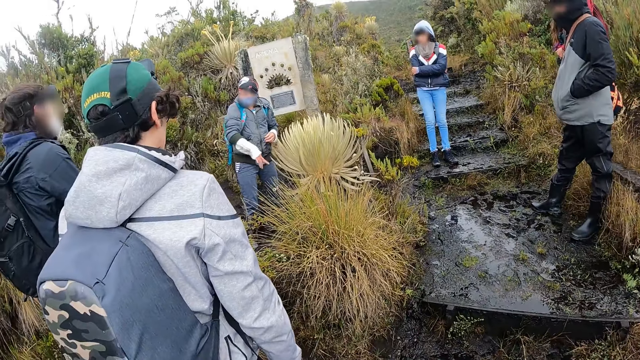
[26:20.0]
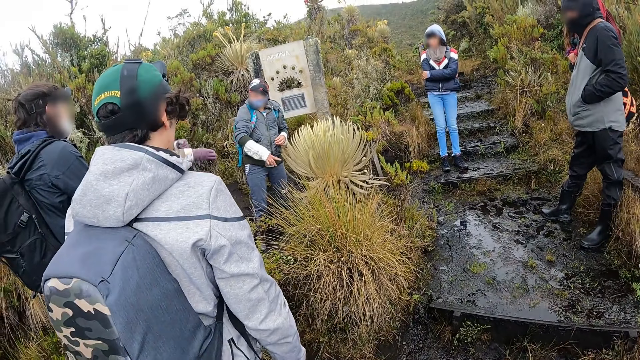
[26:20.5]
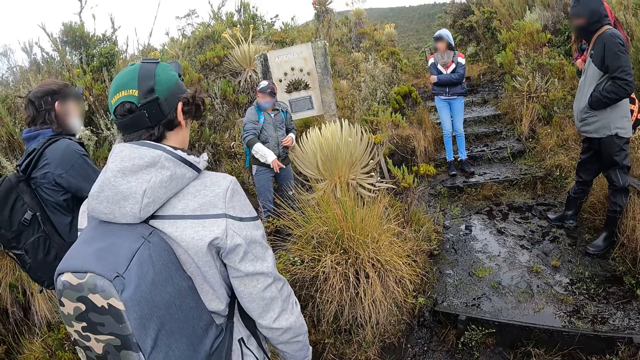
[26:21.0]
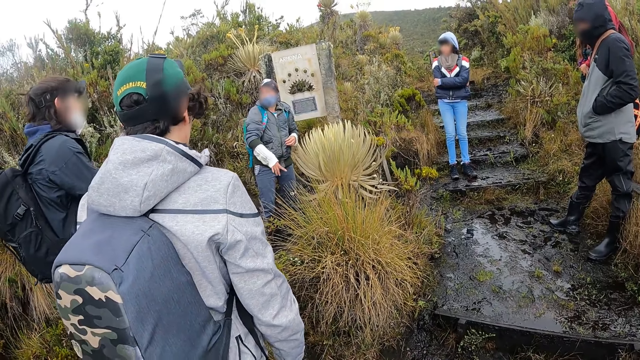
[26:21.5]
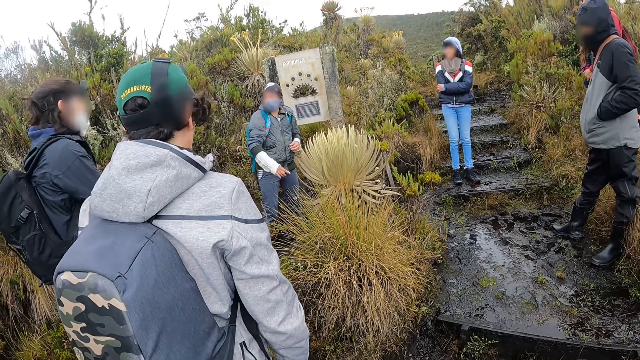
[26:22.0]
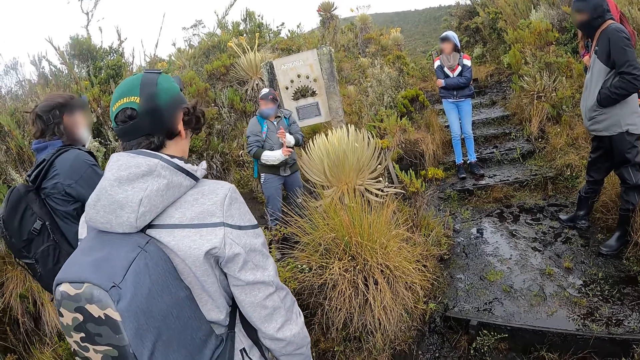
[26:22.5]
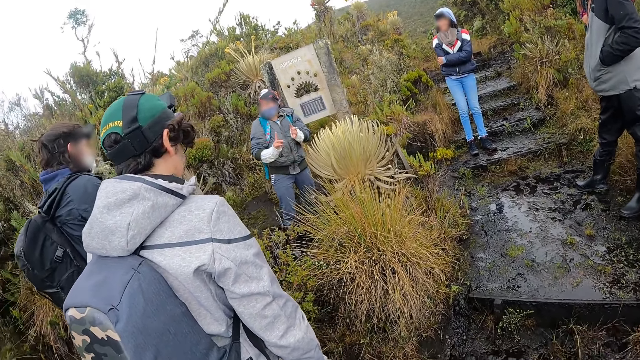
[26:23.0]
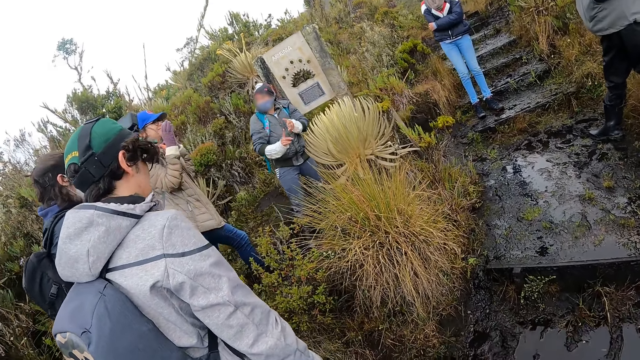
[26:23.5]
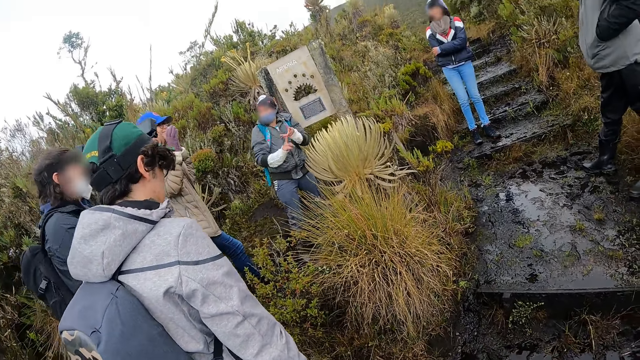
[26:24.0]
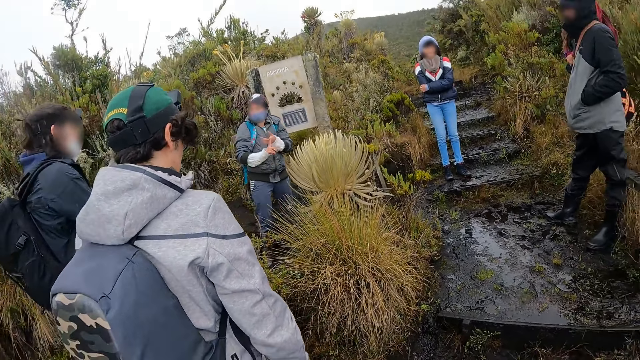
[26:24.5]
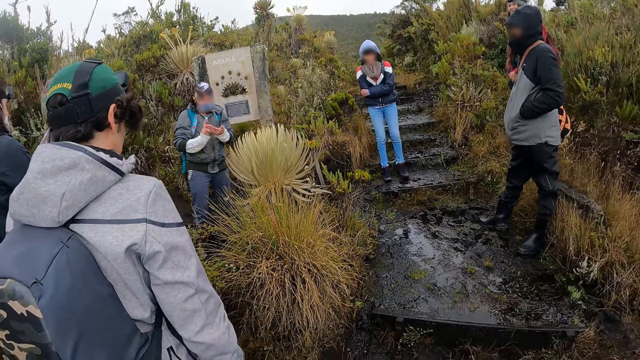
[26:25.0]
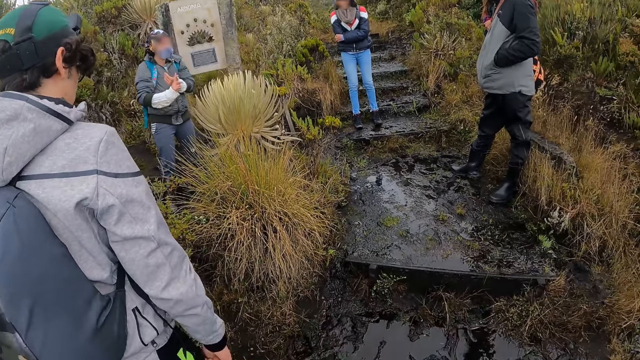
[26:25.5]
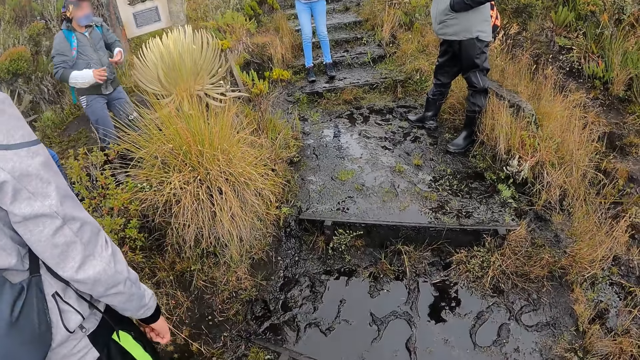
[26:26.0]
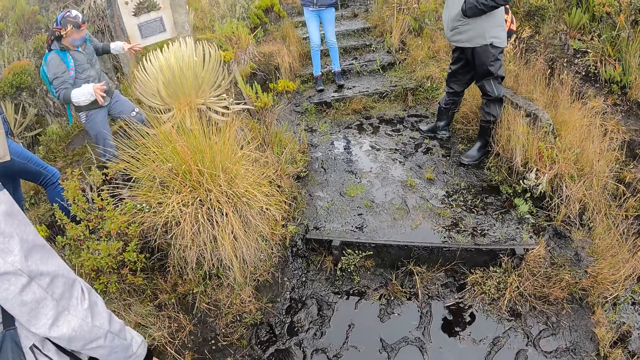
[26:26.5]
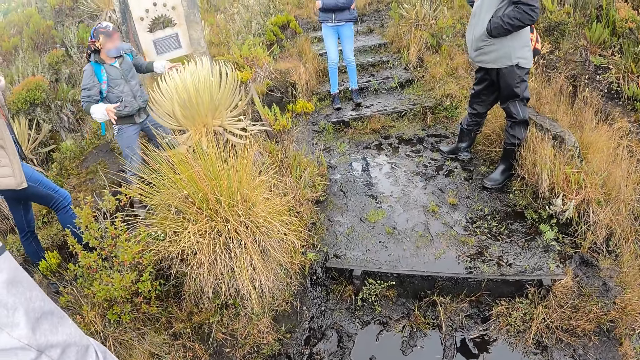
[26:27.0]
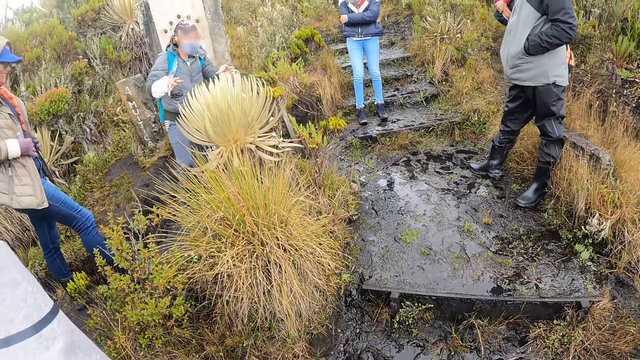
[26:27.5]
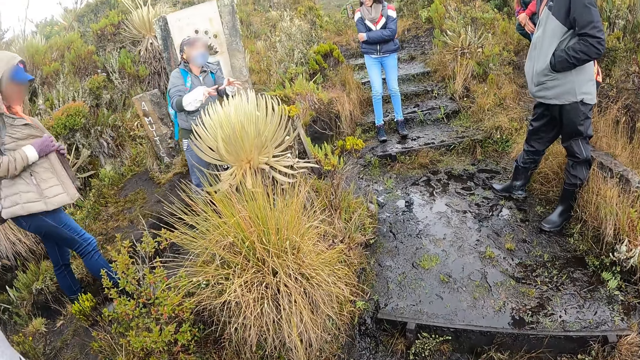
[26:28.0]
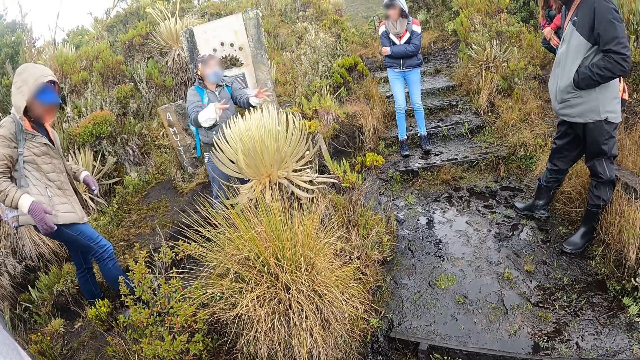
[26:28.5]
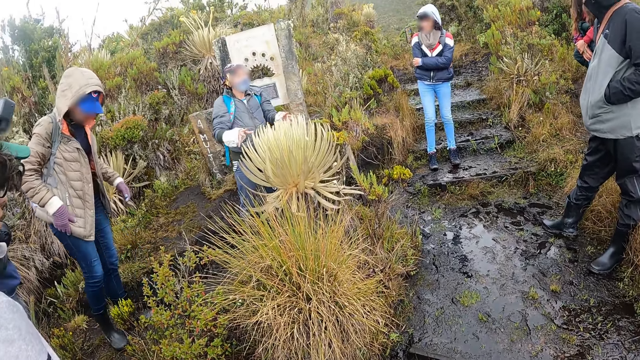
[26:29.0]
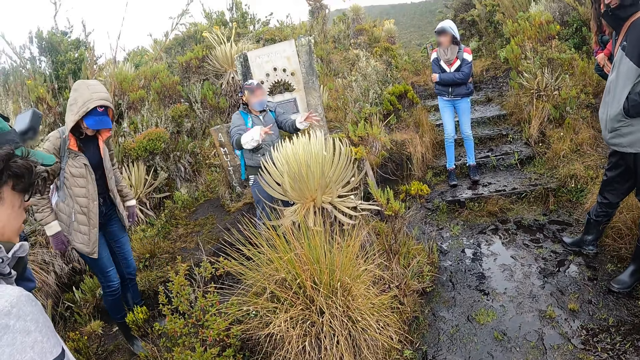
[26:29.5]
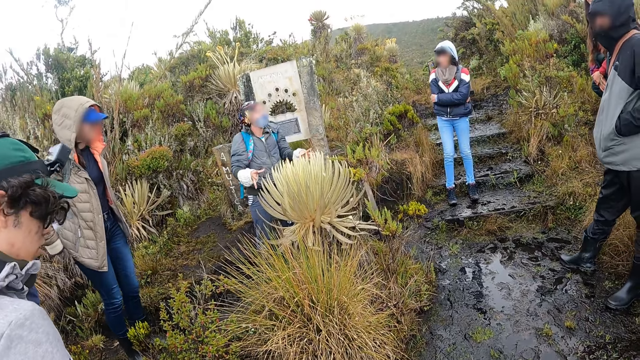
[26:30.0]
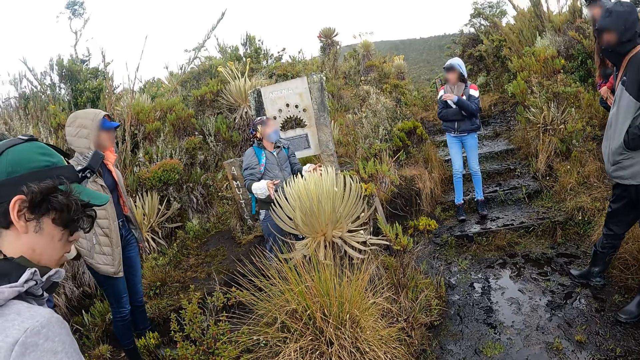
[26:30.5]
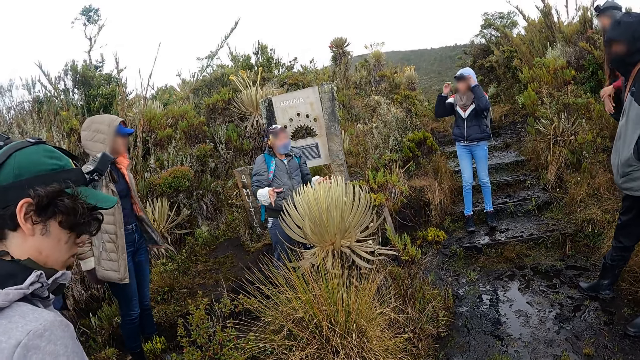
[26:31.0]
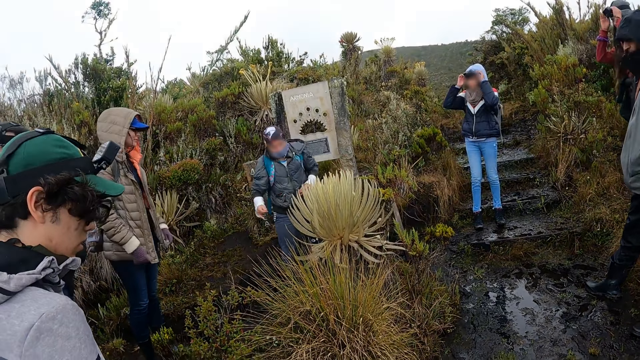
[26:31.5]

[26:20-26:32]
A man interacts with men.

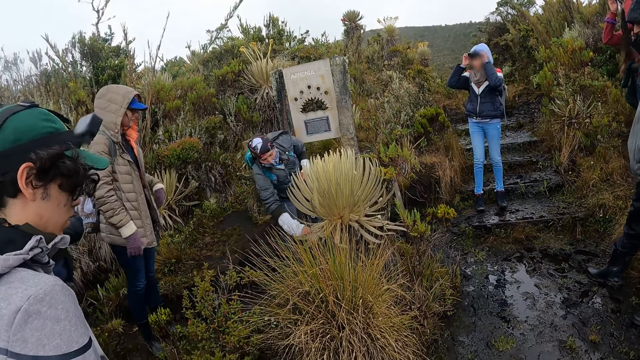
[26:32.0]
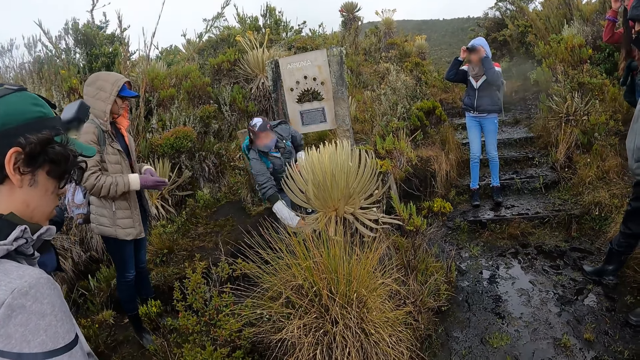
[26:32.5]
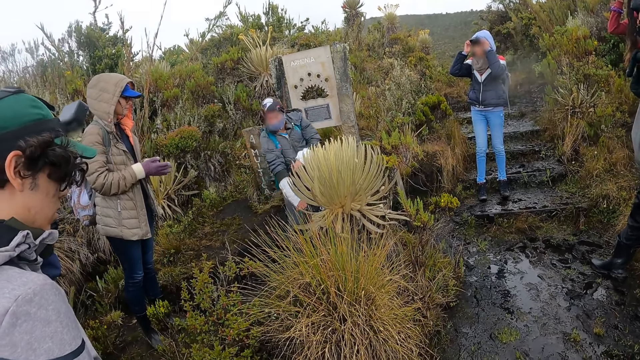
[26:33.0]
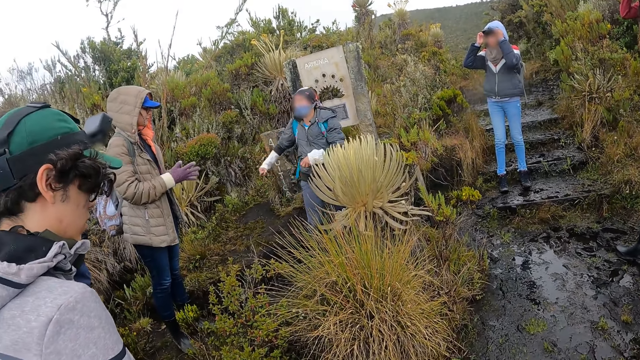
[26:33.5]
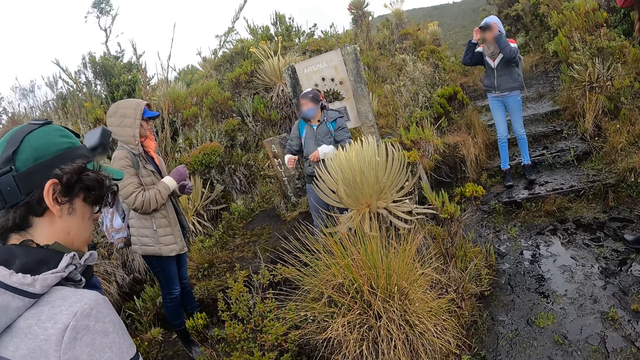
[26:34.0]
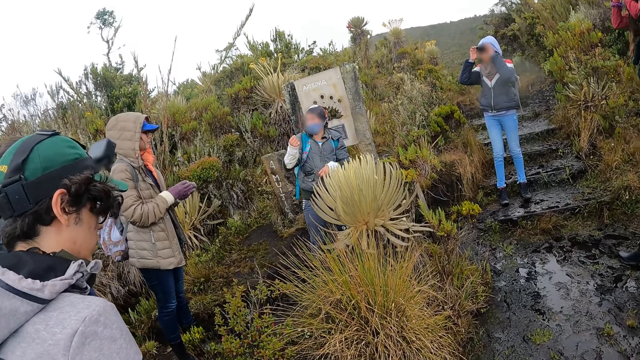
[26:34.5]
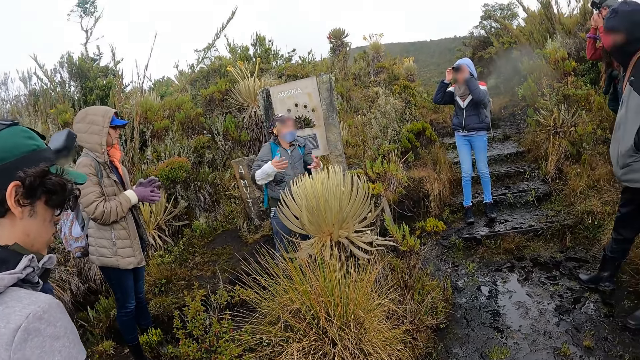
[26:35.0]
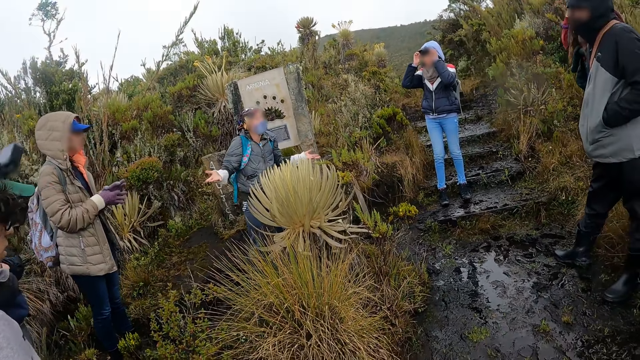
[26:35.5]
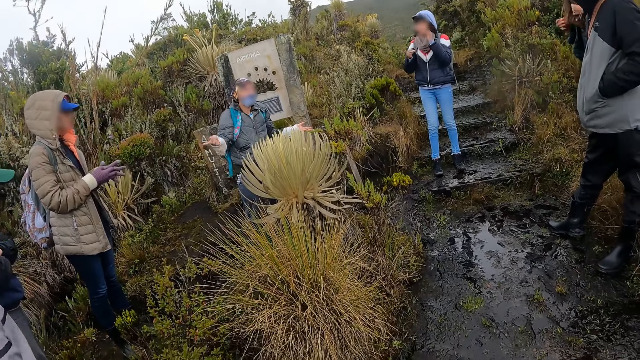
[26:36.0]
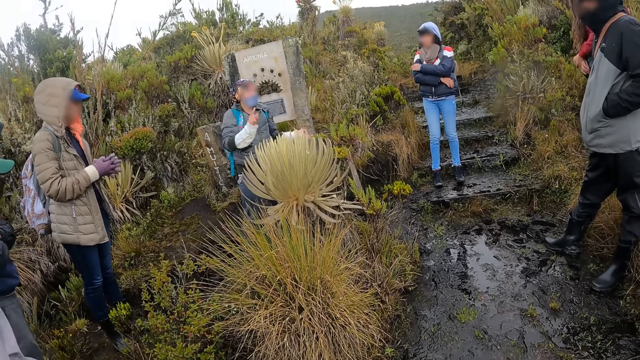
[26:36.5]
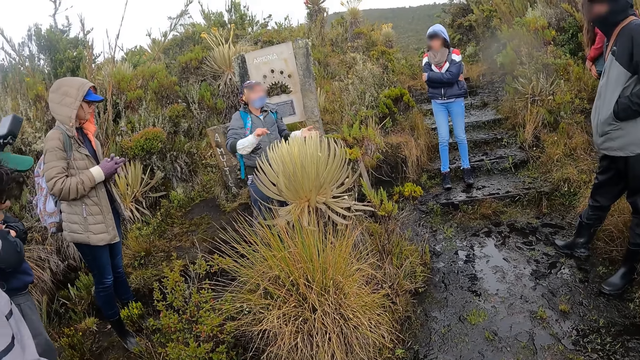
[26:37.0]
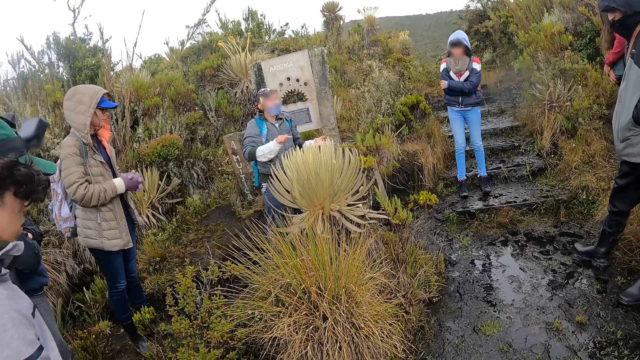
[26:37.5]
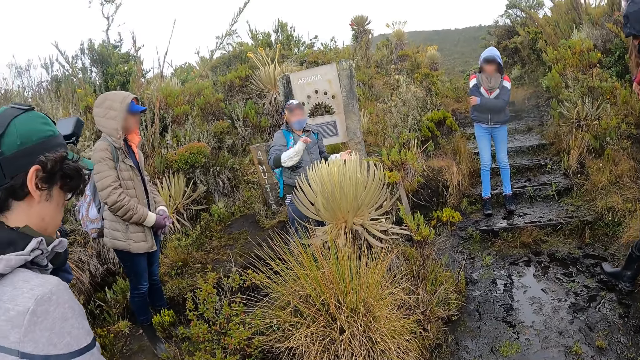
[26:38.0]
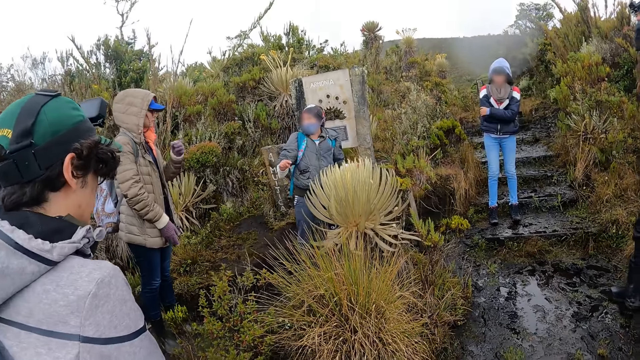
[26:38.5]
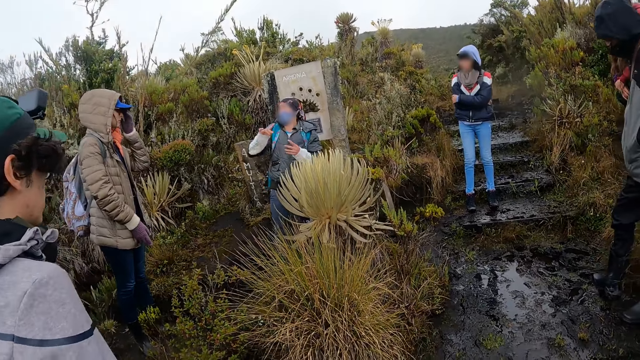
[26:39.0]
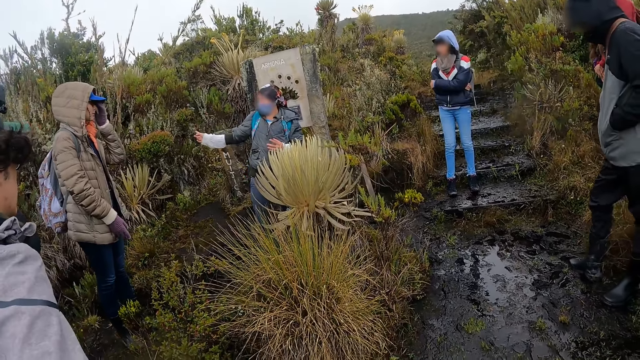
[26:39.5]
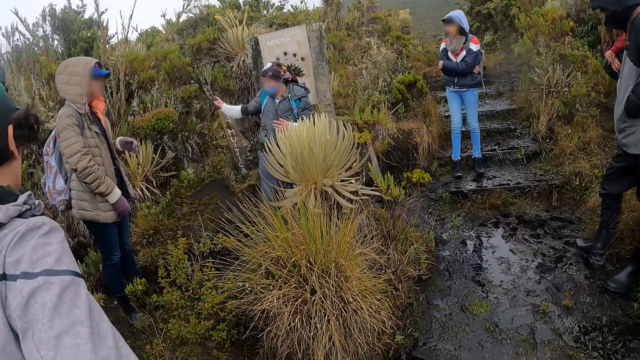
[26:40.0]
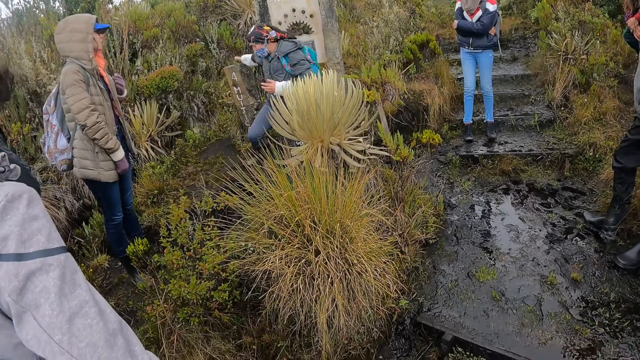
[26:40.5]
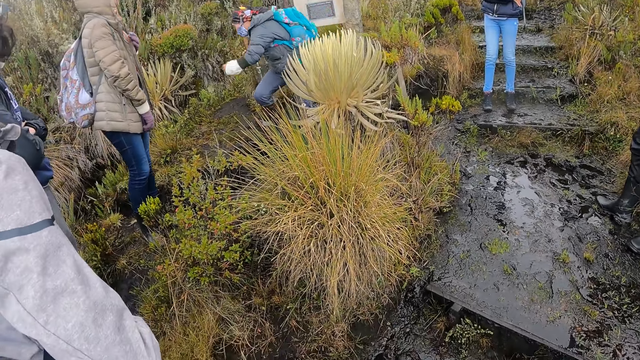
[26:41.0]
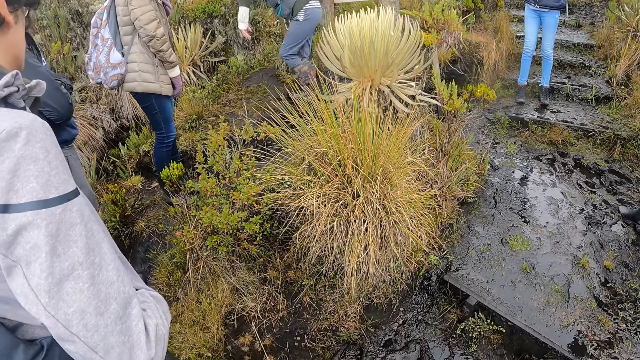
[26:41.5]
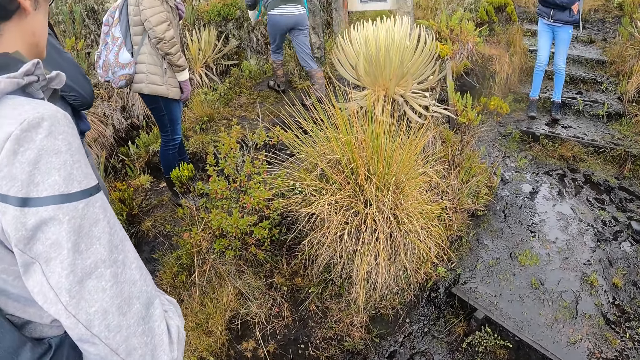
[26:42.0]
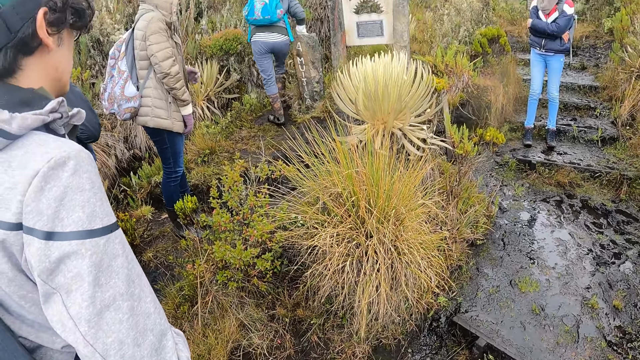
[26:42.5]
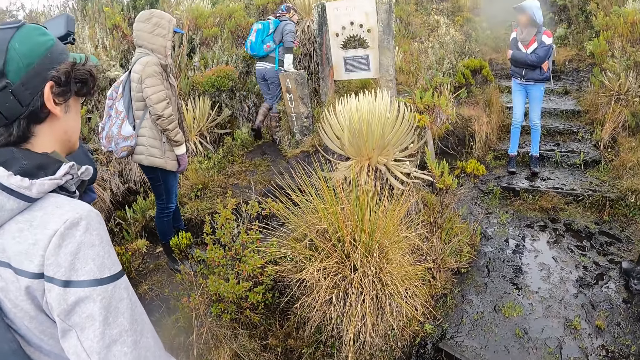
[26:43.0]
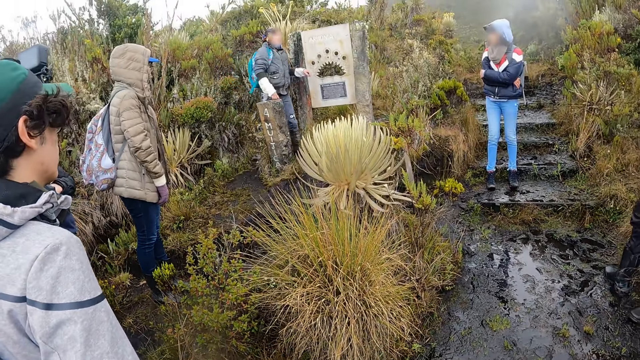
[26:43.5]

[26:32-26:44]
The camera wearer interacts with a man. The man moves around.
